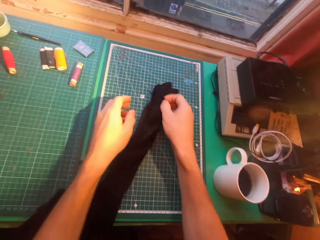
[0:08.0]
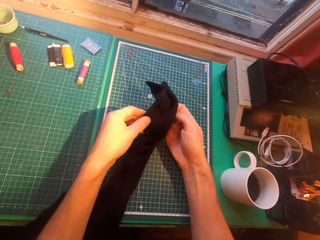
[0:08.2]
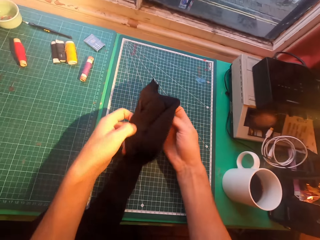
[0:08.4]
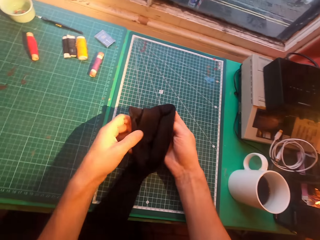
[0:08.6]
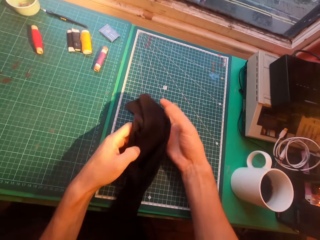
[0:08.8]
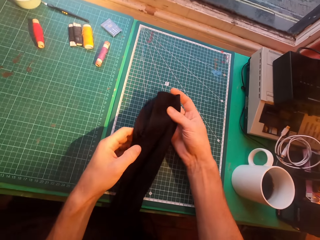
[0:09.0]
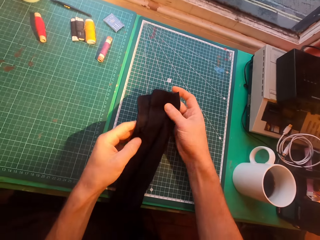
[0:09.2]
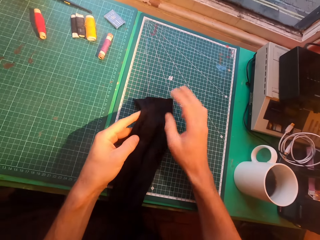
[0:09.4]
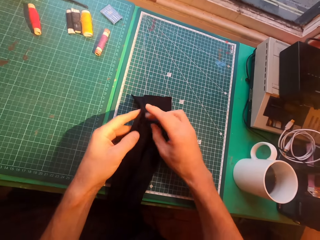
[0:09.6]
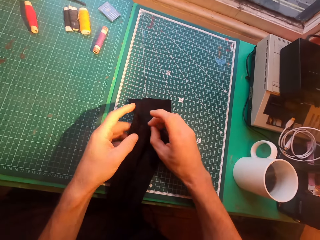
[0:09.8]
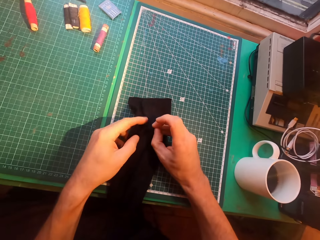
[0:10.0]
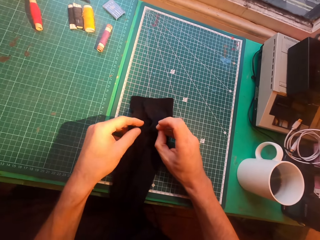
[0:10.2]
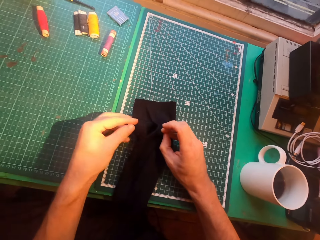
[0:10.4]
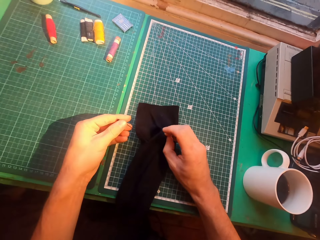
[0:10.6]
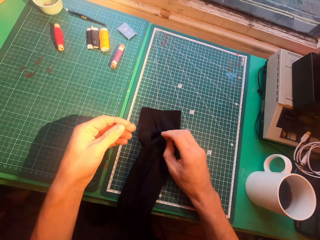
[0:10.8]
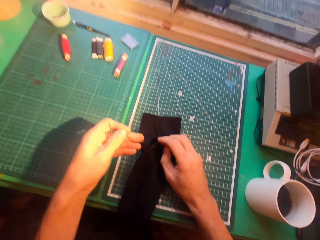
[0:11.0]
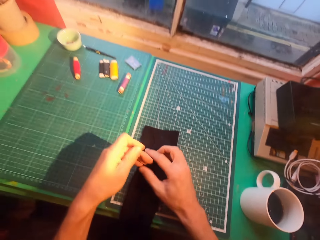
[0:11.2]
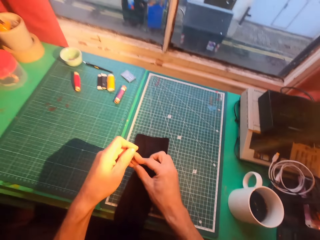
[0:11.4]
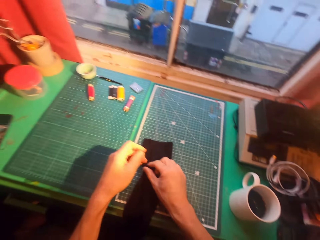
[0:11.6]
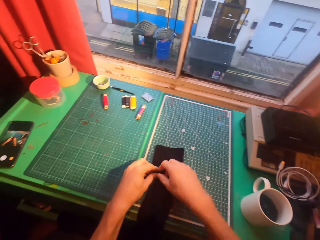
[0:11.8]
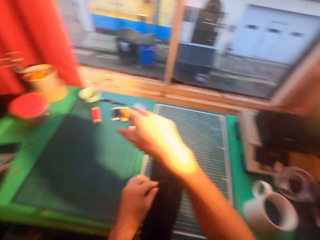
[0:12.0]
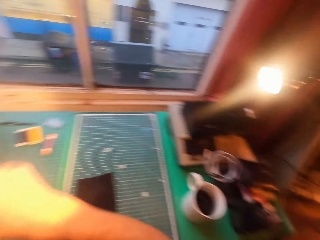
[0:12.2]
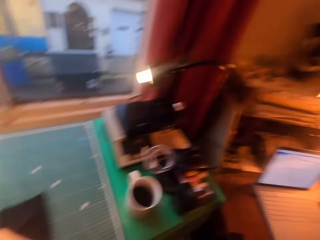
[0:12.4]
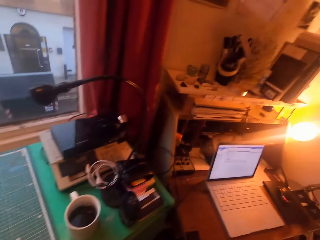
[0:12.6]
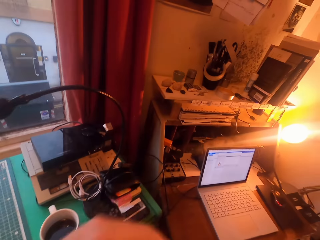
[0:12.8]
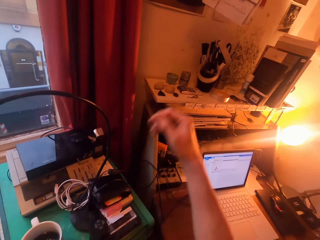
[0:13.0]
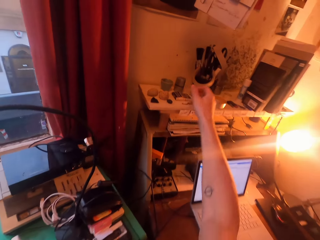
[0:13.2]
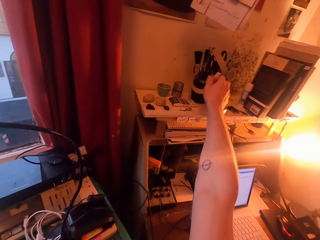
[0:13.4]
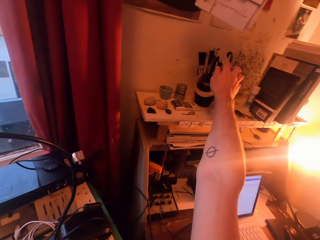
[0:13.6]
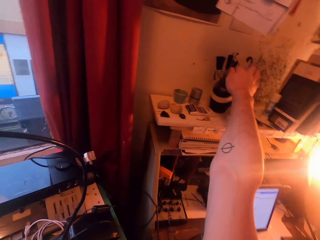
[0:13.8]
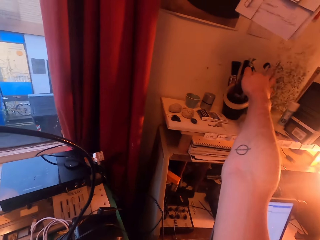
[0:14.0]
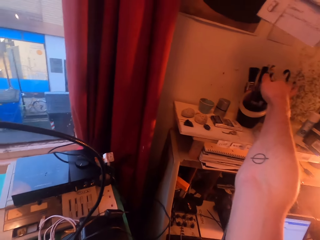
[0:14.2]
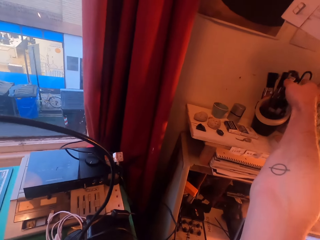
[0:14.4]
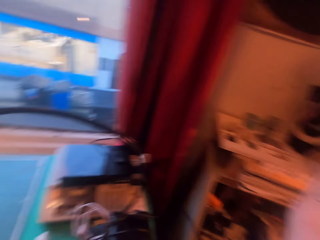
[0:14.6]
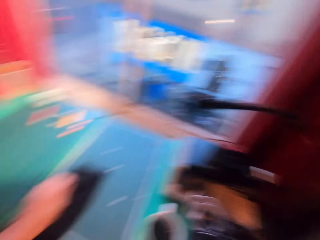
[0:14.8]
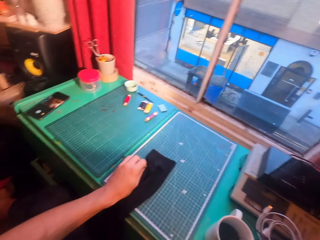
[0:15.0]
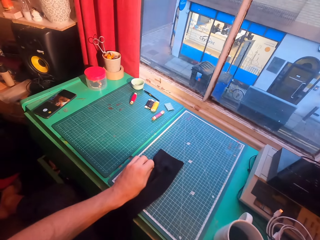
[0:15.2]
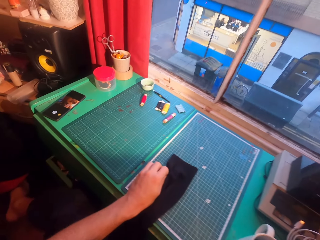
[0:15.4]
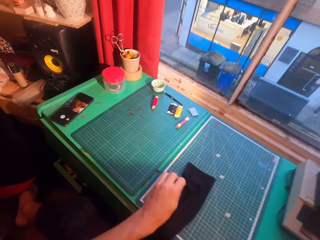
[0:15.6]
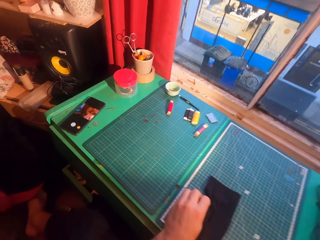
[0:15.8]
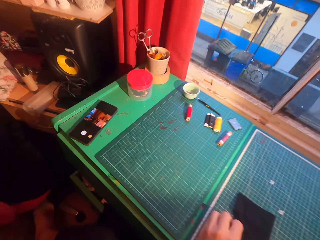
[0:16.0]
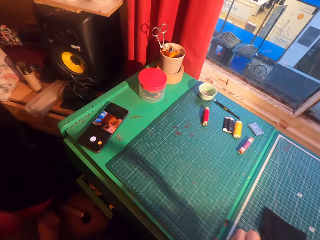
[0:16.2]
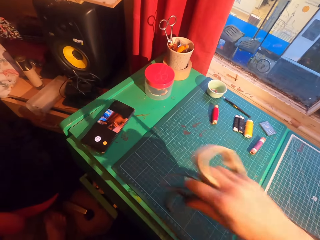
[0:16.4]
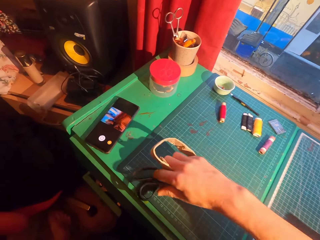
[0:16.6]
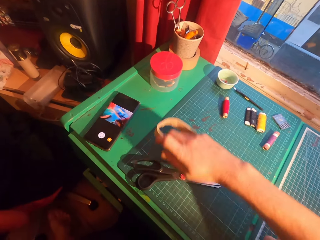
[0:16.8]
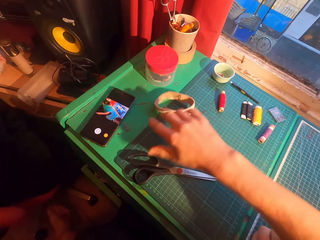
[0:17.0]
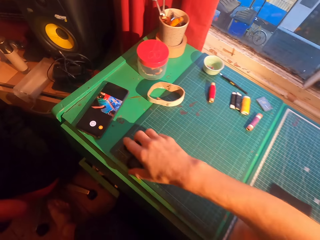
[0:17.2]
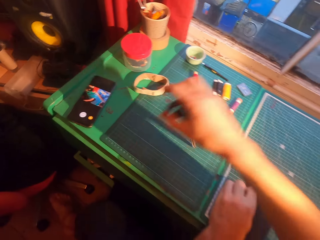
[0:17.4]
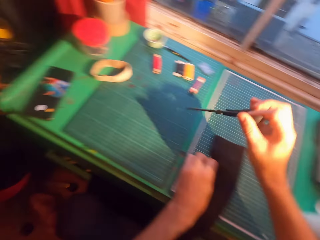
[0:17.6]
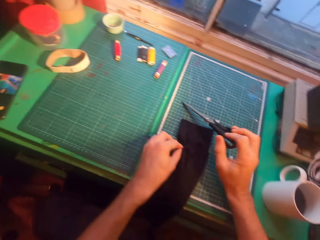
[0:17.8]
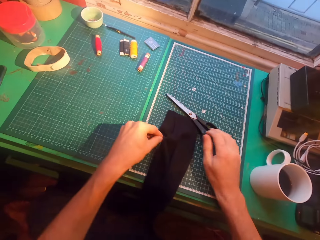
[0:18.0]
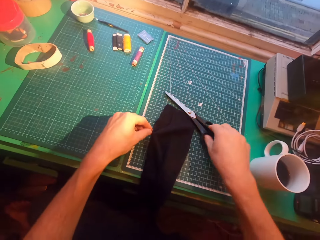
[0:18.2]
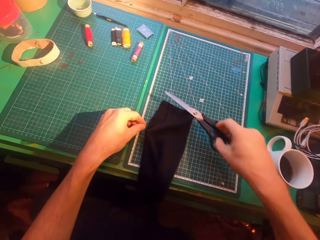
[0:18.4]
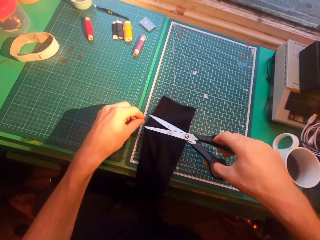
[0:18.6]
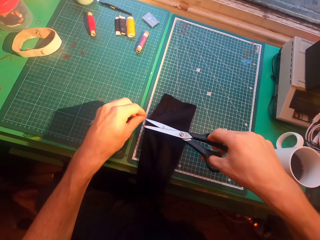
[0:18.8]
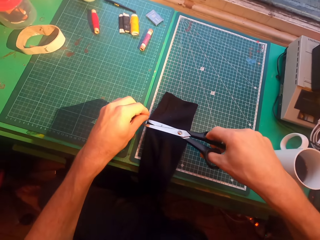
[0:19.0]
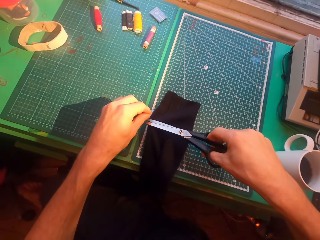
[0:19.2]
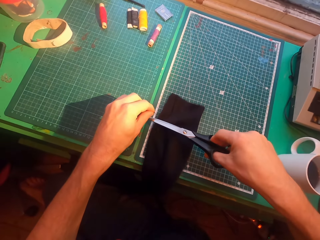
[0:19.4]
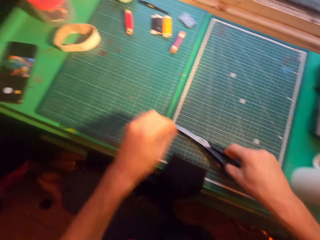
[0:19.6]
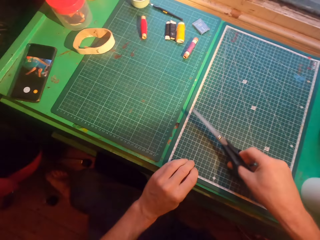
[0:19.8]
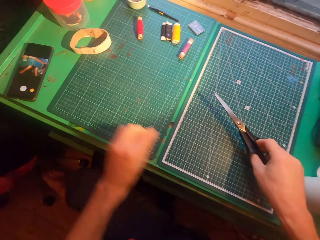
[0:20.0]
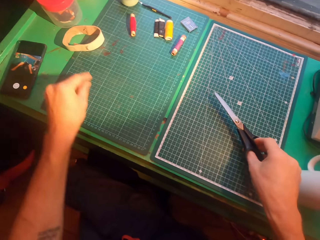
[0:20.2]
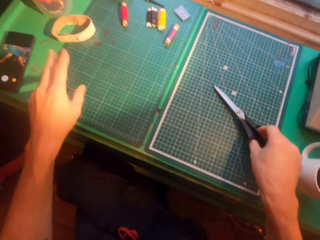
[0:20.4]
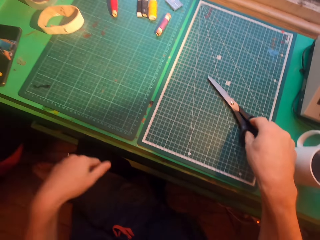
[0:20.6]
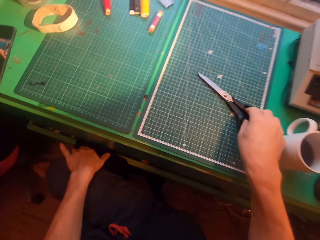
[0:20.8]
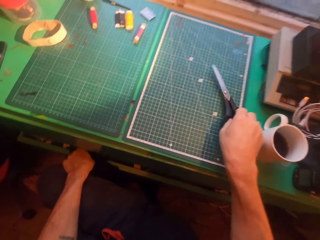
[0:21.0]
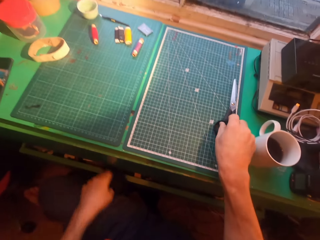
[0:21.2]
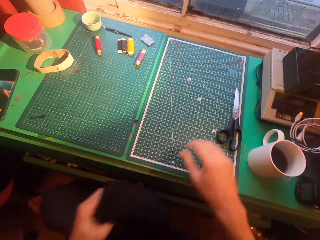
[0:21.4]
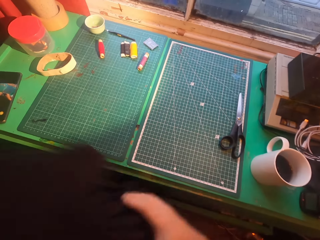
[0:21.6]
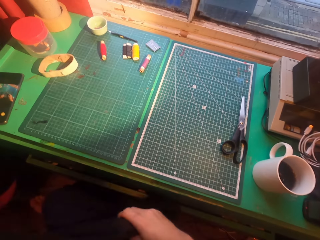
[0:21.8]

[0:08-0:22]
The camera wearer puts a cloth on the table. They straighten a thread. They take scissors and a tape. They put the scissors and the tape on the table. They pick up the scissors on the table. They cut the thread. They put the scissors on the table. They pick up a sweater on the floor.

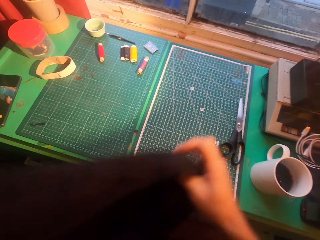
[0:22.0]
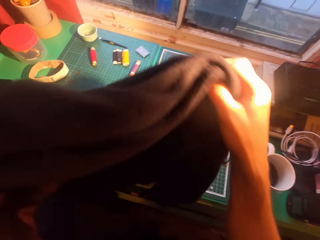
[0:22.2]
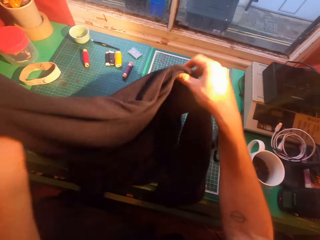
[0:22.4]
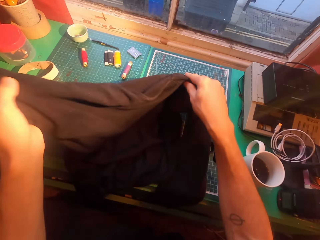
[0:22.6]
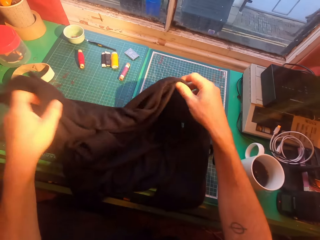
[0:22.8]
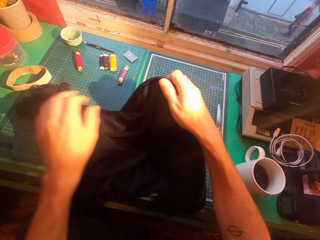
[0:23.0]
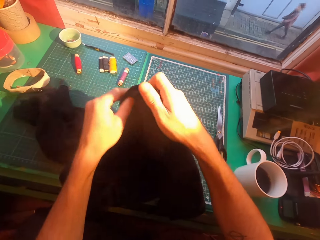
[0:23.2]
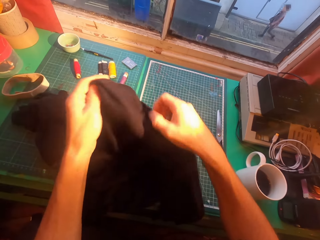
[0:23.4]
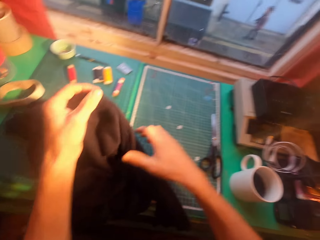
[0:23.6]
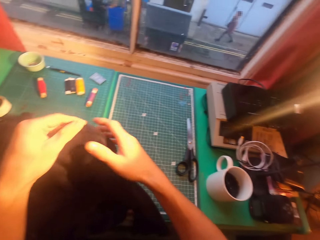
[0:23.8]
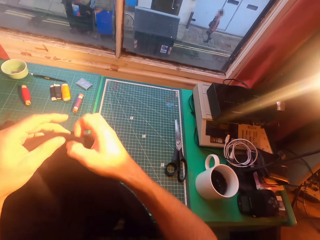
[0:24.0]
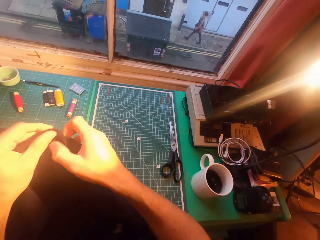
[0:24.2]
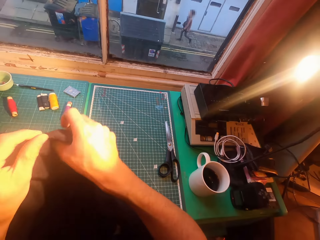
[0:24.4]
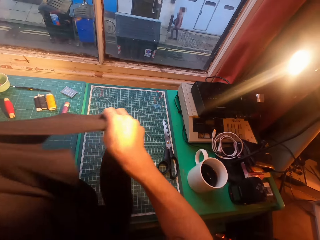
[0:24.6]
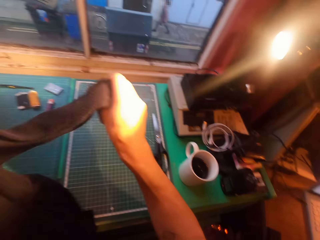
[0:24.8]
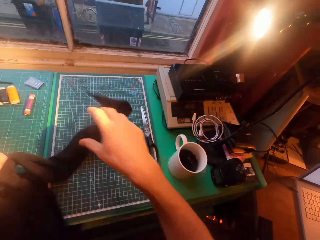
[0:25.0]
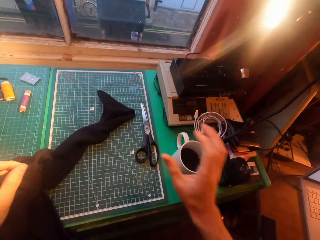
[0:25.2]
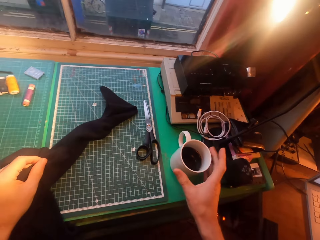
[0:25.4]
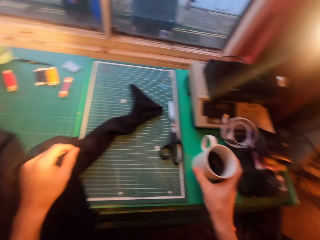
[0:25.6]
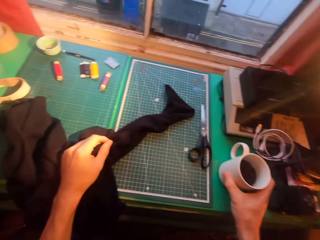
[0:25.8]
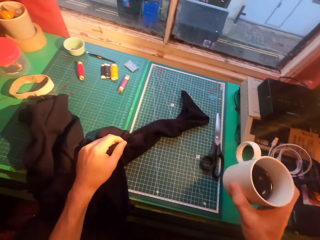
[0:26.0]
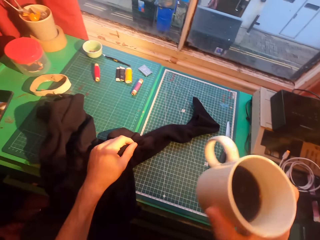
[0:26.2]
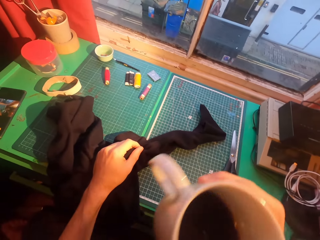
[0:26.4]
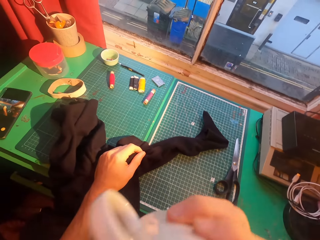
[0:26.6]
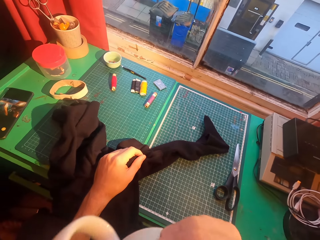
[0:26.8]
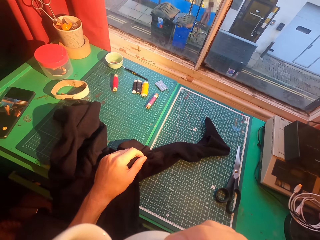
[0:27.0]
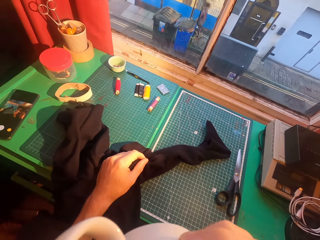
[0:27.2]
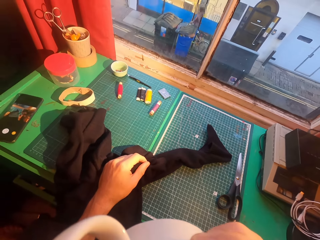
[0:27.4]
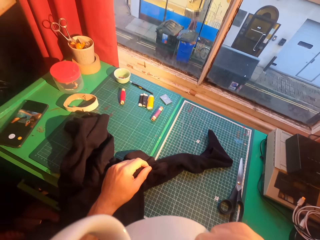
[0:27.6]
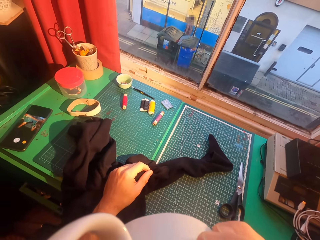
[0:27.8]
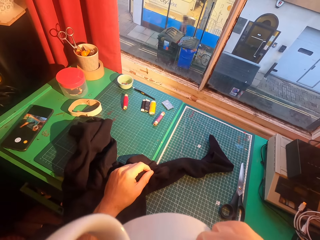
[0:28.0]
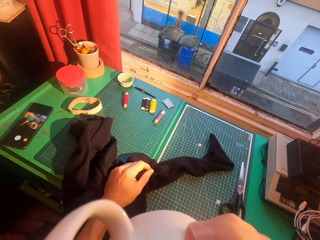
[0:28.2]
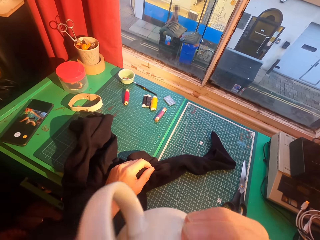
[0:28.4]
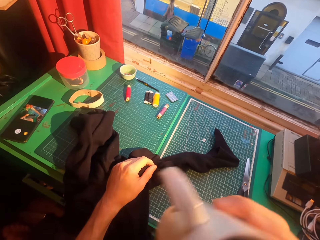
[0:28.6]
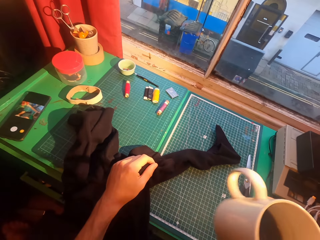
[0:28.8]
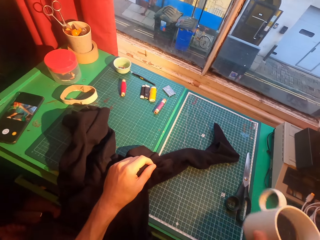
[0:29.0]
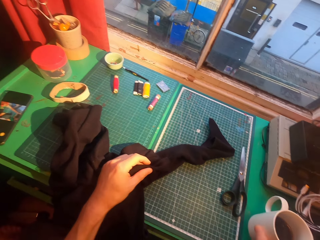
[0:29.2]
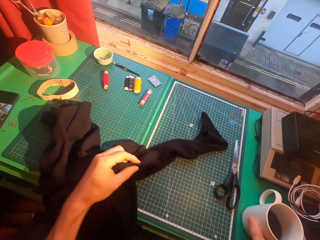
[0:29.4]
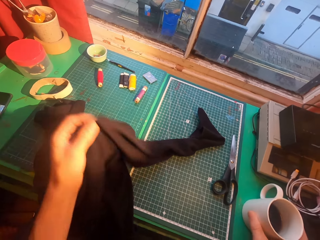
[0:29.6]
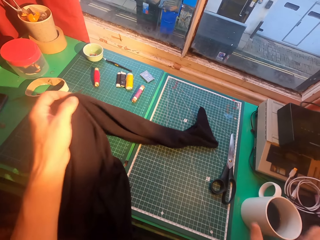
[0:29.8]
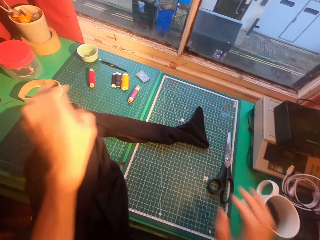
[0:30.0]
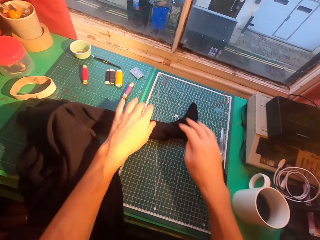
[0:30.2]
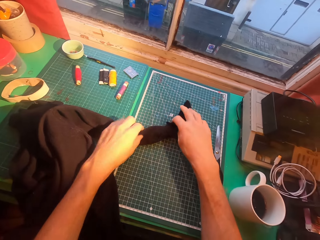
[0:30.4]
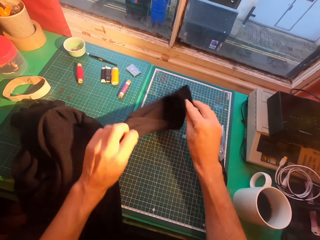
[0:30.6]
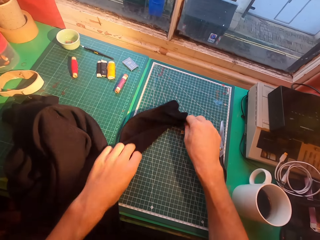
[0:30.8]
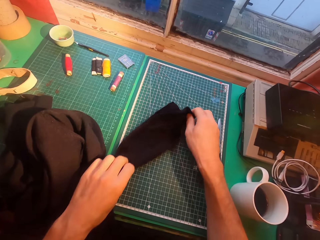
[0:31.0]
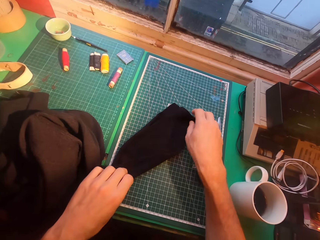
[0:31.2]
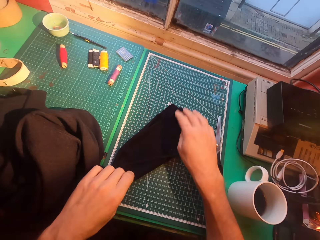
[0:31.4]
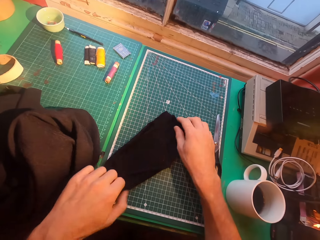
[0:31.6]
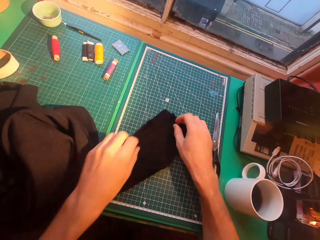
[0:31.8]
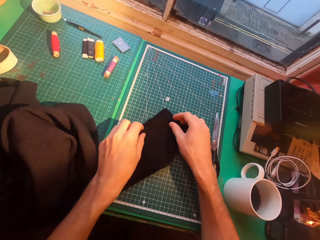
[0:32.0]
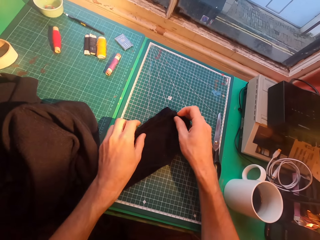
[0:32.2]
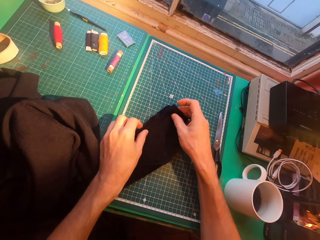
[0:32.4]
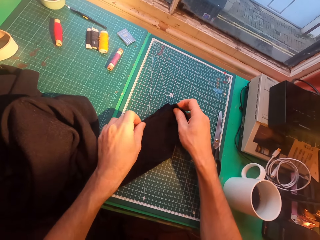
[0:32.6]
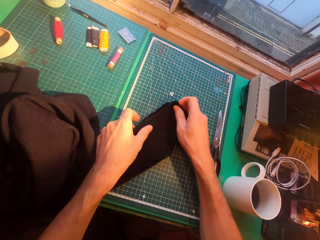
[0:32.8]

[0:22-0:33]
The camera wearer takes a cloth. They straighten a sweater, put the sweater on the table, and straighten the sweater. They pick up a cup of coffee or tea on the table. They drink the coffee. They put the cup of coffee on the table. They straighten the sweater.
